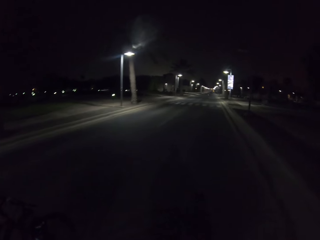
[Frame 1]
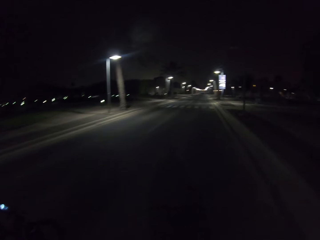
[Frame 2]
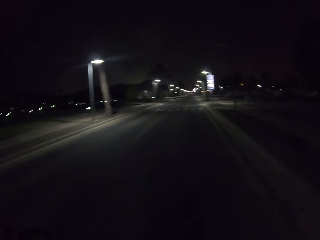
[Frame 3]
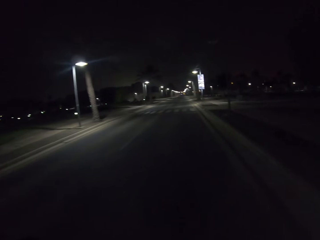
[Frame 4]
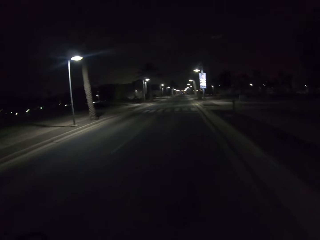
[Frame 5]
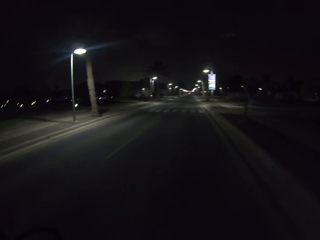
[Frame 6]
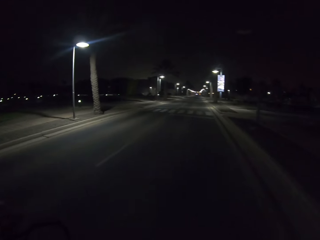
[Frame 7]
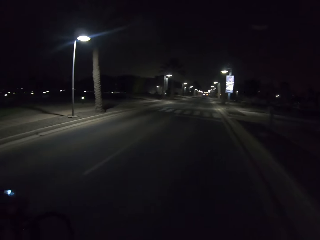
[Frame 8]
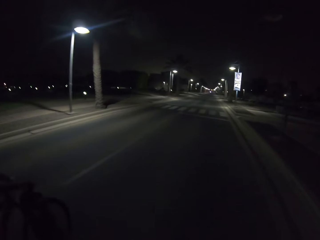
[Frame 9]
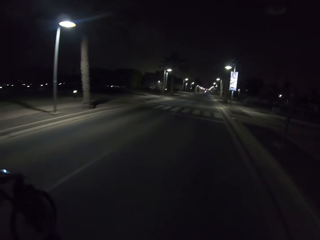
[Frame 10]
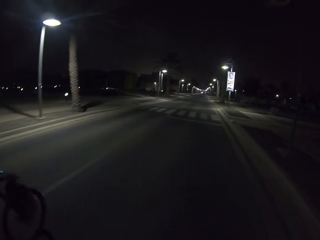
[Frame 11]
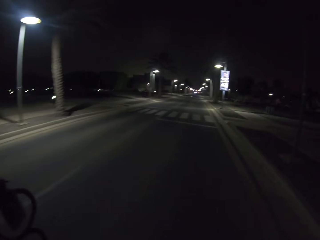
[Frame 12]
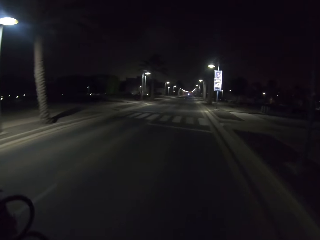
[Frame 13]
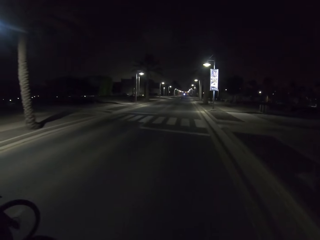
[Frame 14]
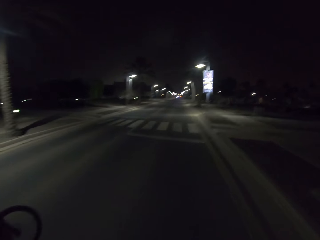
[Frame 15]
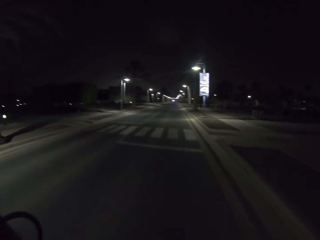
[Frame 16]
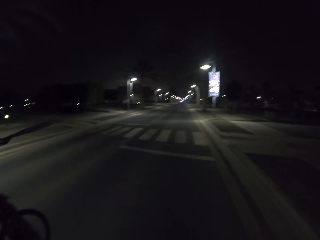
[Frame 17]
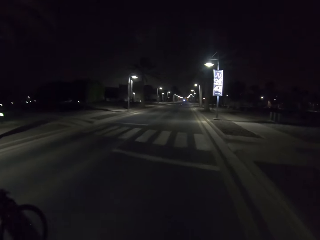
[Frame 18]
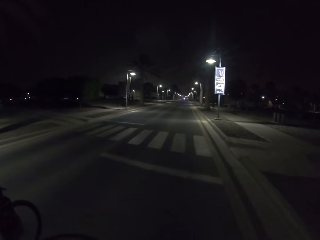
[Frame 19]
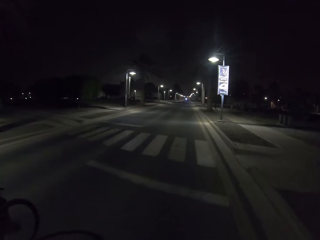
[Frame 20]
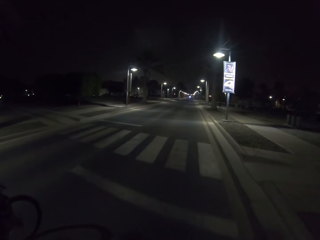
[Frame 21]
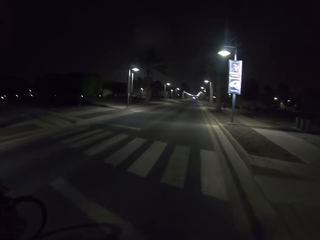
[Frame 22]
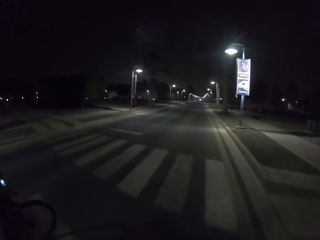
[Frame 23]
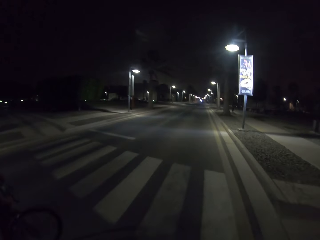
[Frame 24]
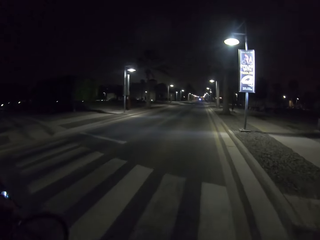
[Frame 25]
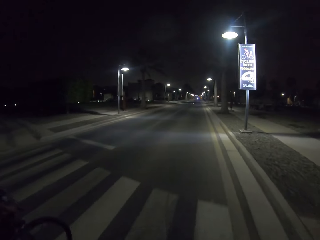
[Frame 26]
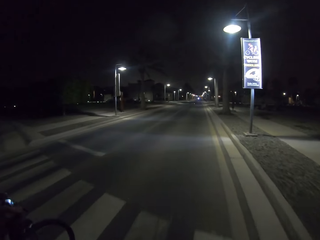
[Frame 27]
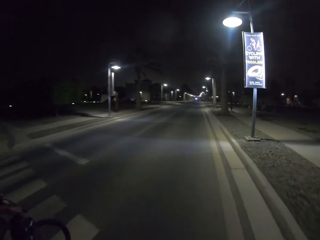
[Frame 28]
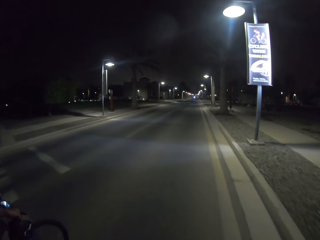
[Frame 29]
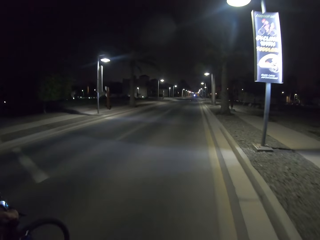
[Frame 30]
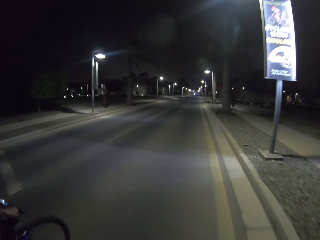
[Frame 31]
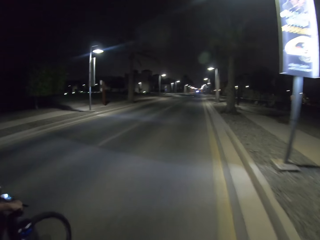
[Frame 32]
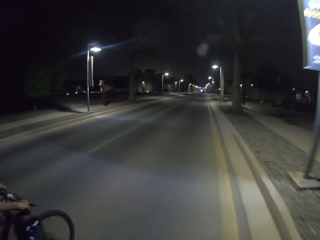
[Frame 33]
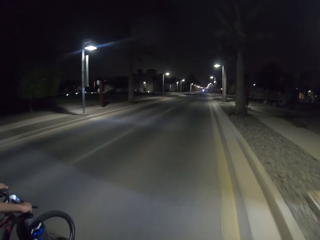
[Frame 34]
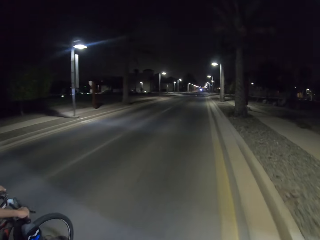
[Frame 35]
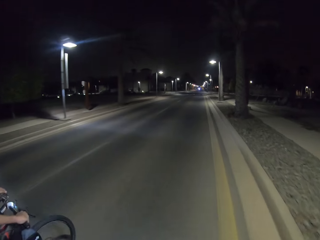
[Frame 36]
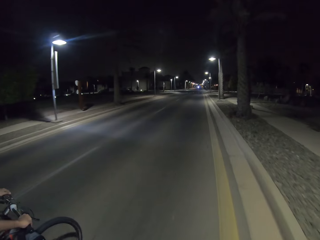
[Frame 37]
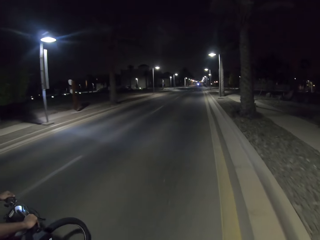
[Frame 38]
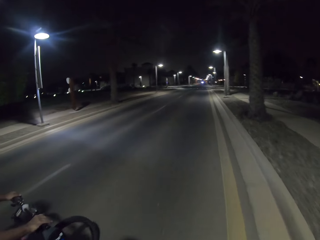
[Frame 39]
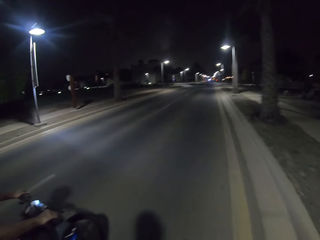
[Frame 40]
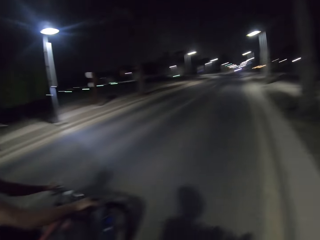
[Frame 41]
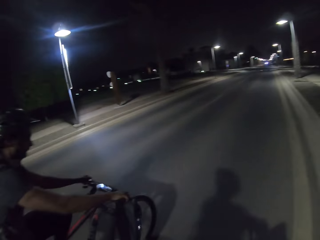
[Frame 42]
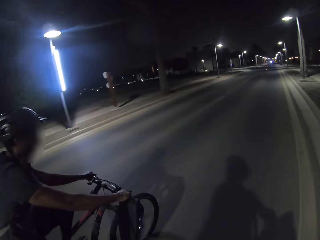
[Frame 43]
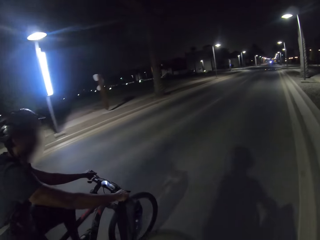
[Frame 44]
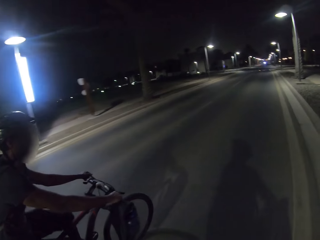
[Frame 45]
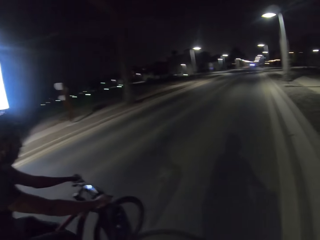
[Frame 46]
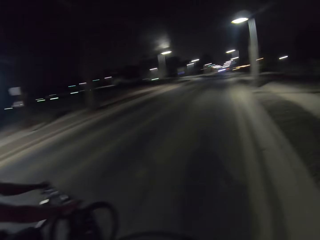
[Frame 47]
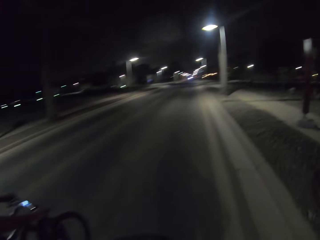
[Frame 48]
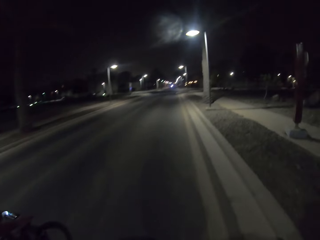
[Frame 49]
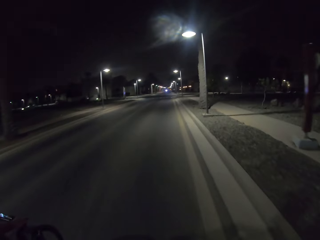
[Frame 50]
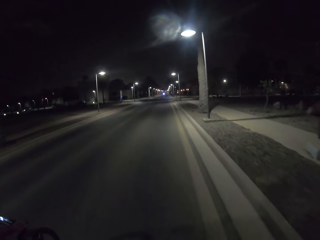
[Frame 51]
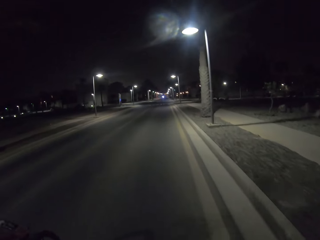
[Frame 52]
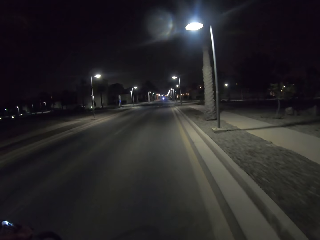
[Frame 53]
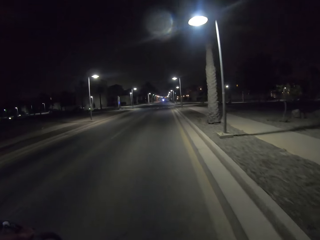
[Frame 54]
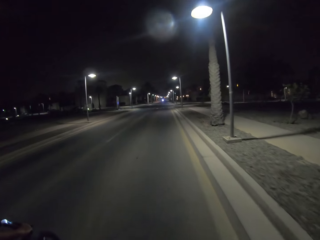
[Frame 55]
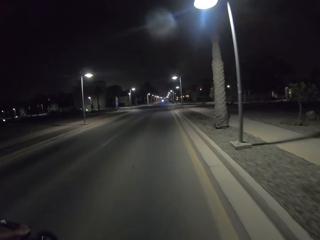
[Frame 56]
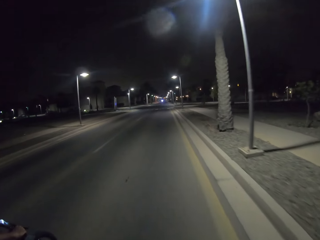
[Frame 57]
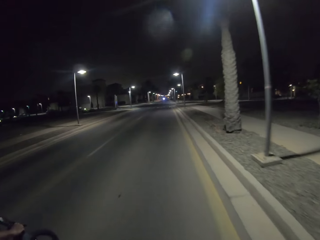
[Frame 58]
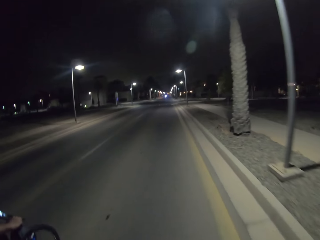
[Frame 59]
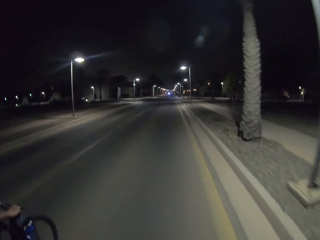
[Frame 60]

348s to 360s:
A person rides a bicycle on the road in the estate with the camera wearer.

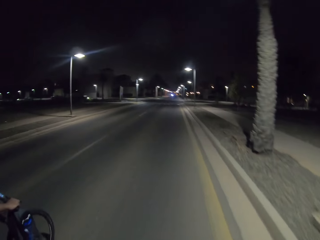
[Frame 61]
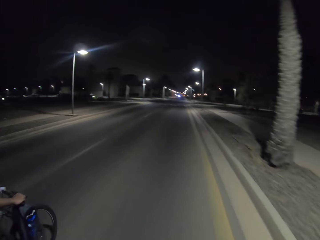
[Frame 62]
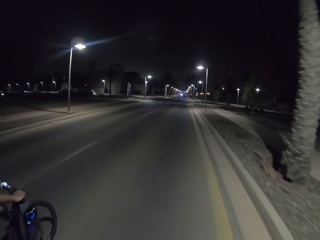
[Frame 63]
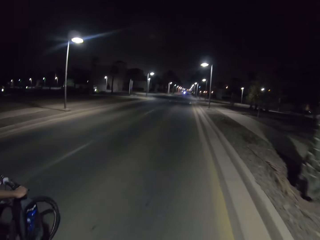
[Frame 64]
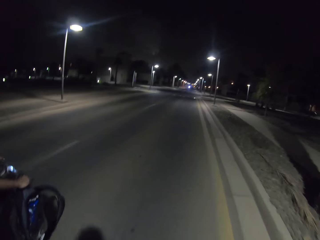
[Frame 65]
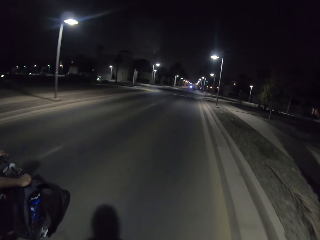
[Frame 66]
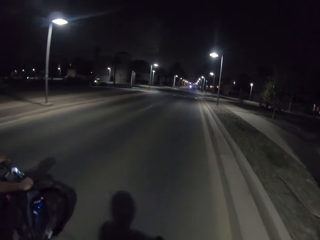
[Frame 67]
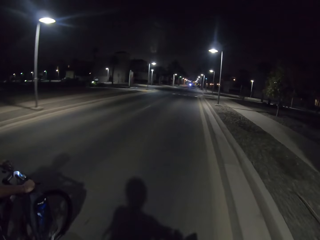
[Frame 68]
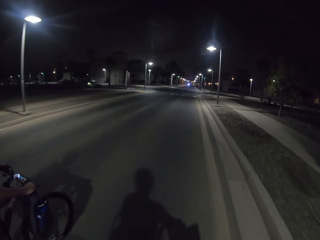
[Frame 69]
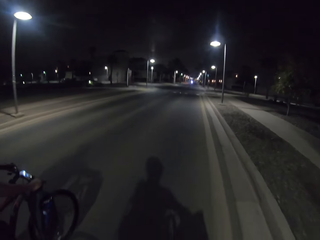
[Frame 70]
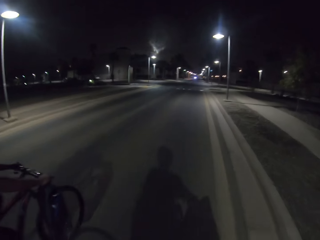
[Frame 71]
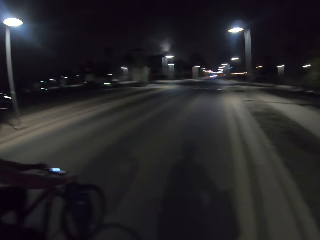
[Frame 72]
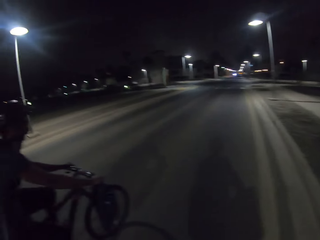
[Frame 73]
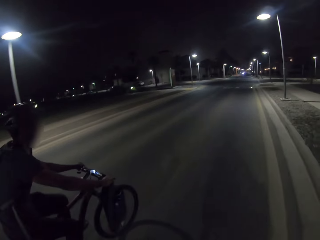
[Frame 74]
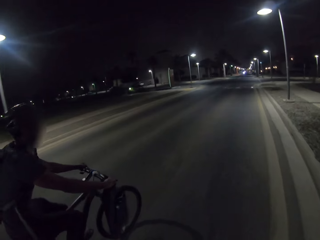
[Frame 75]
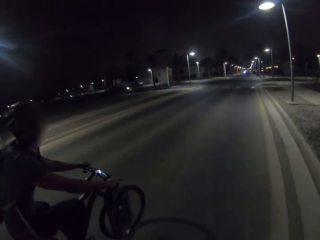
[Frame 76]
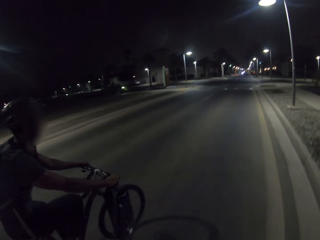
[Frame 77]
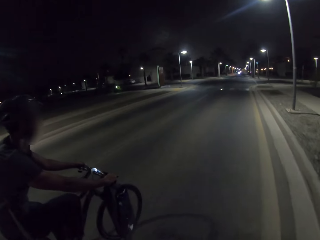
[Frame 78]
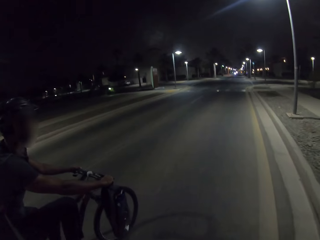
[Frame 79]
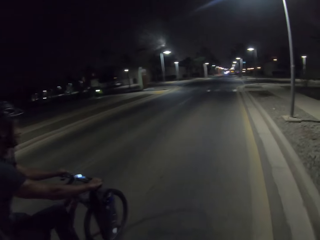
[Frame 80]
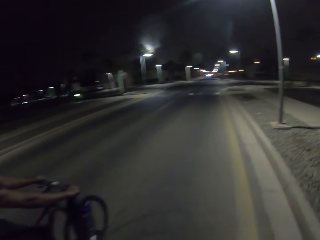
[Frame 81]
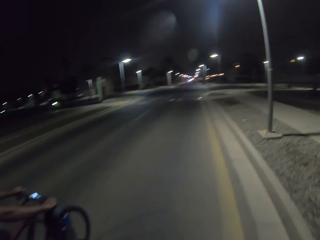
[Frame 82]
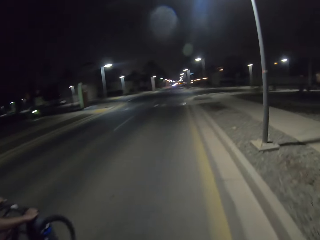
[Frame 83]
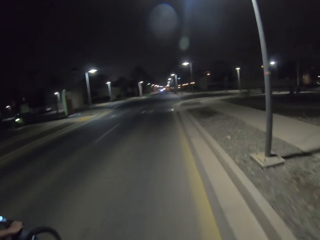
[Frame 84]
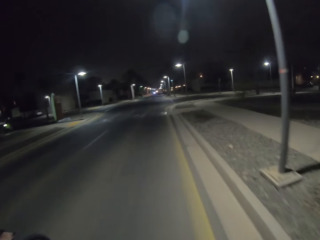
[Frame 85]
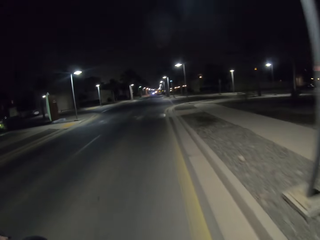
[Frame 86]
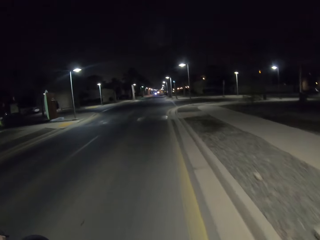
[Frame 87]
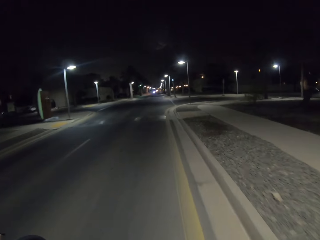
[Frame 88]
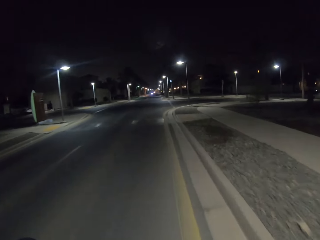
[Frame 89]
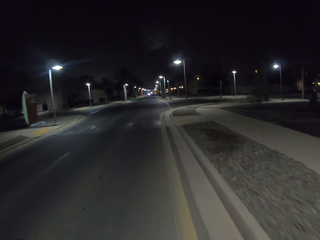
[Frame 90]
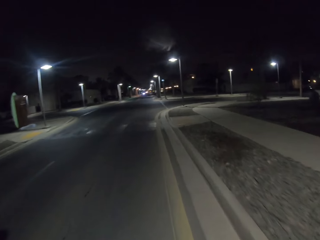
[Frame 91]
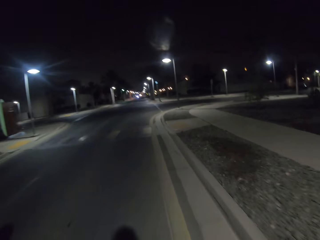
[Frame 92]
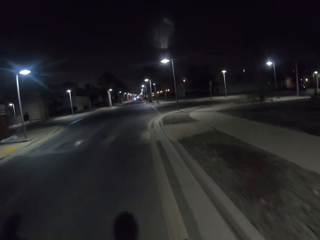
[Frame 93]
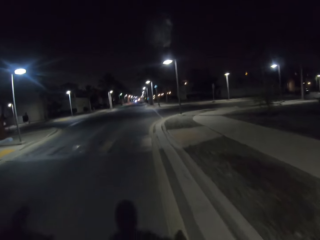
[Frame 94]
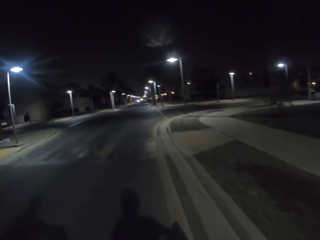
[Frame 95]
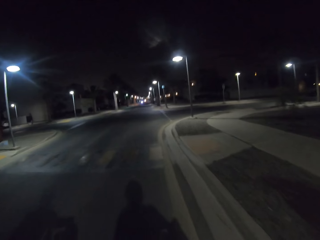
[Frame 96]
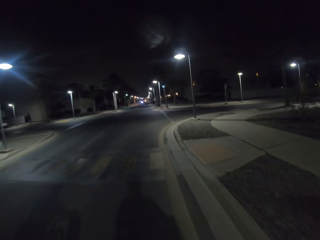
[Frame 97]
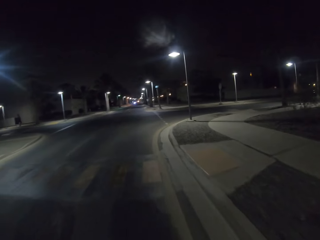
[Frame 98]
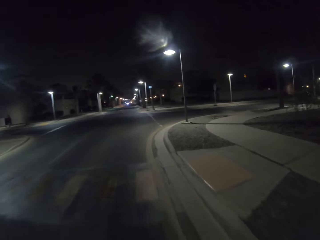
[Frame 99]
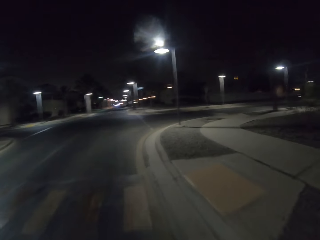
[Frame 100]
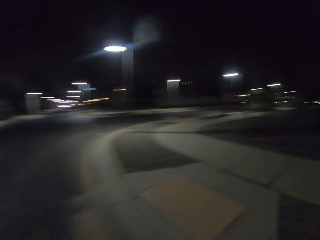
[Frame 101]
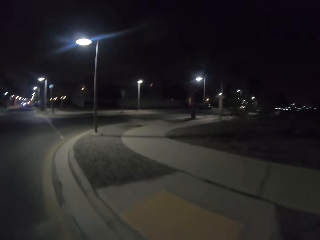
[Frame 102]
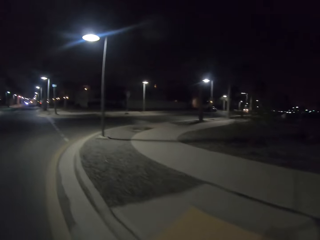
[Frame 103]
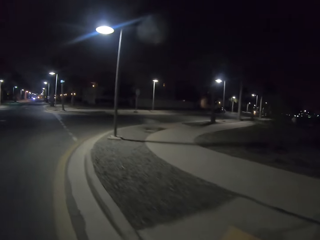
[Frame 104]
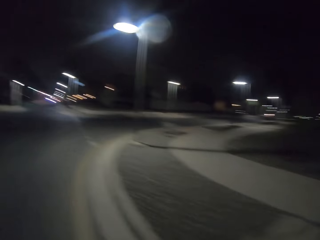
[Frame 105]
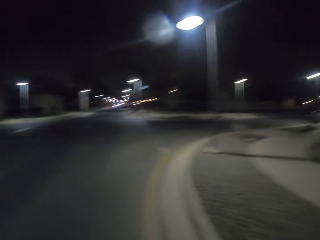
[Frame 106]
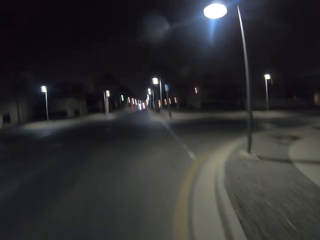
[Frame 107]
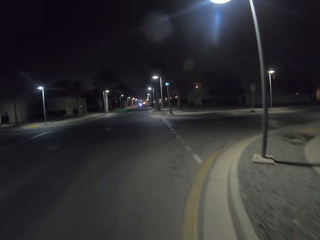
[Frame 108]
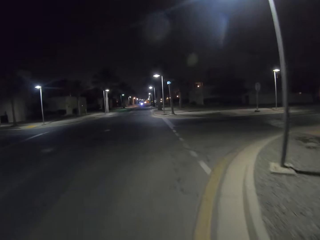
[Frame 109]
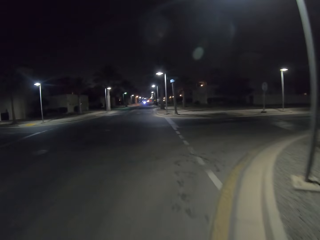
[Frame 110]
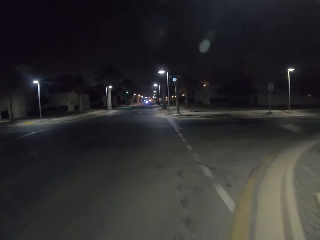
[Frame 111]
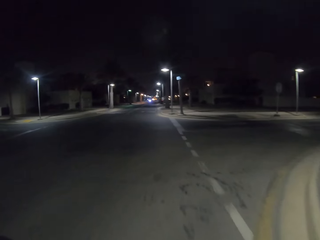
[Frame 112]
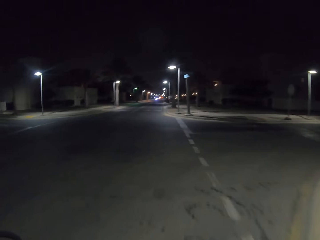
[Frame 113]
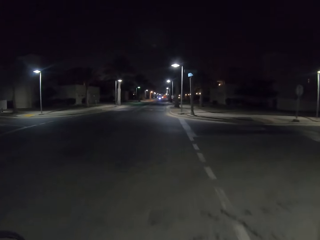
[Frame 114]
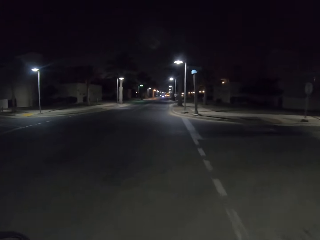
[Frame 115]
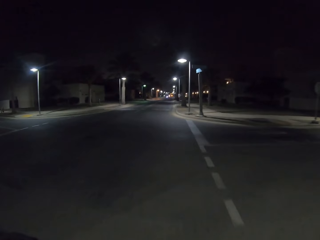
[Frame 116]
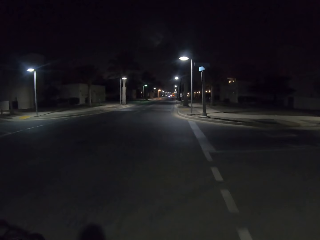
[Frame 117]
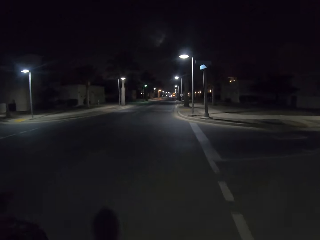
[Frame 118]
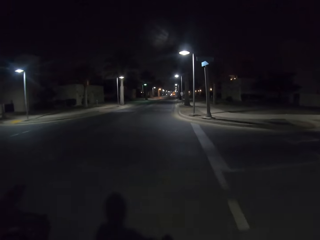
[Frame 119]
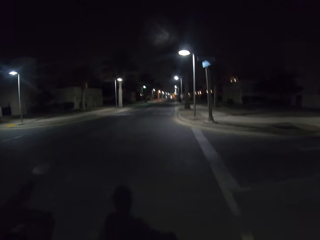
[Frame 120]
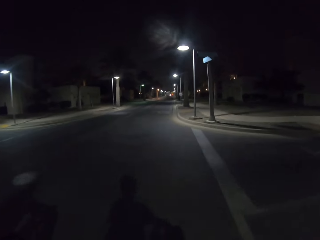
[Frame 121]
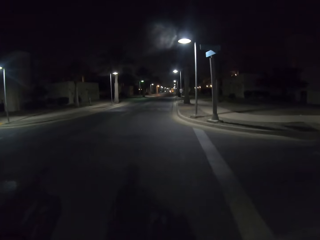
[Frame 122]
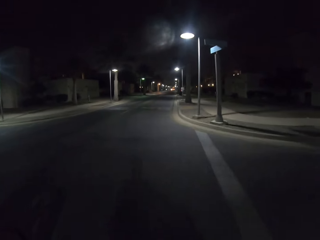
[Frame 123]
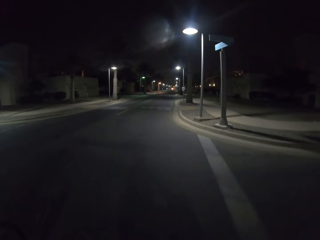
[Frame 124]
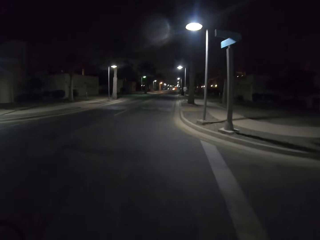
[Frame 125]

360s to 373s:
The camera wearer rides a bicycle around the estate.
